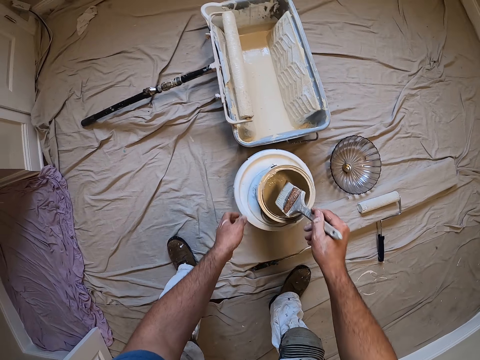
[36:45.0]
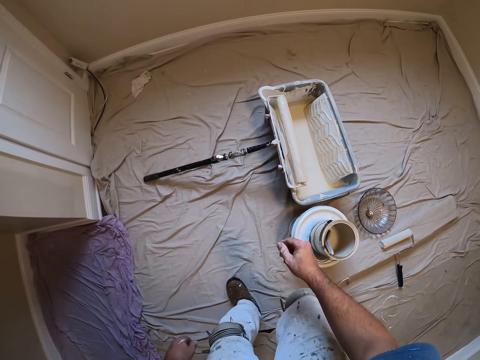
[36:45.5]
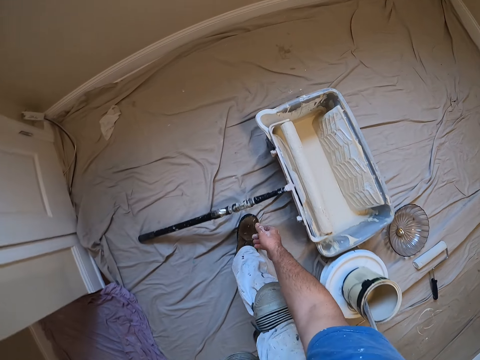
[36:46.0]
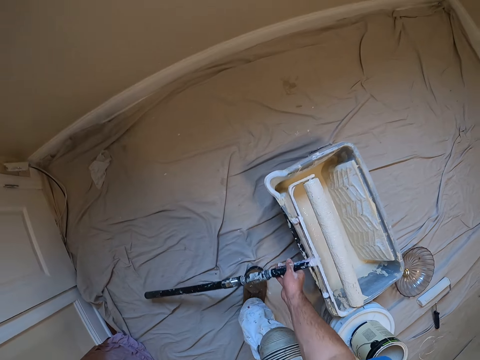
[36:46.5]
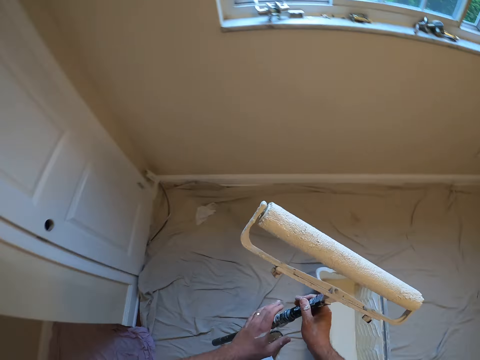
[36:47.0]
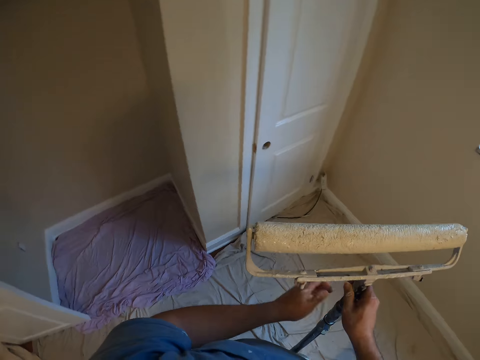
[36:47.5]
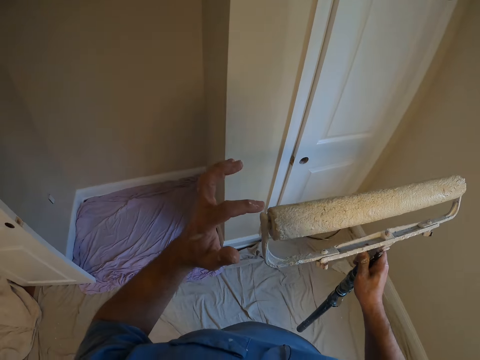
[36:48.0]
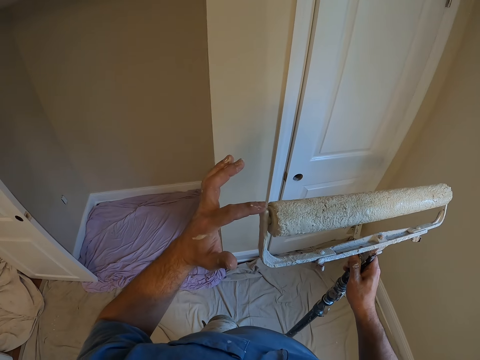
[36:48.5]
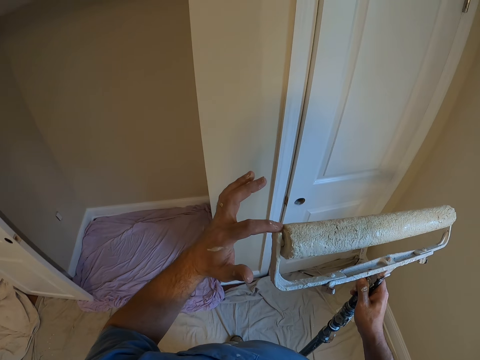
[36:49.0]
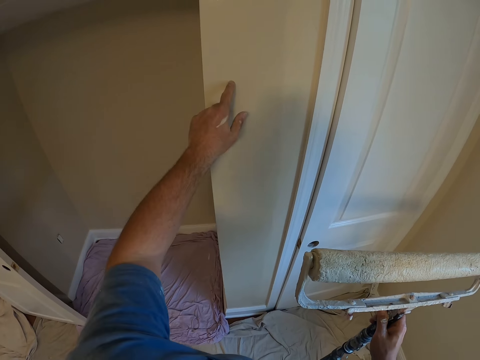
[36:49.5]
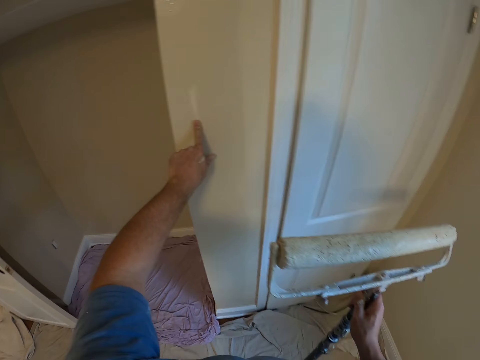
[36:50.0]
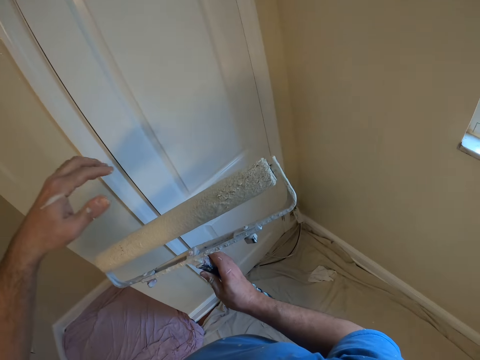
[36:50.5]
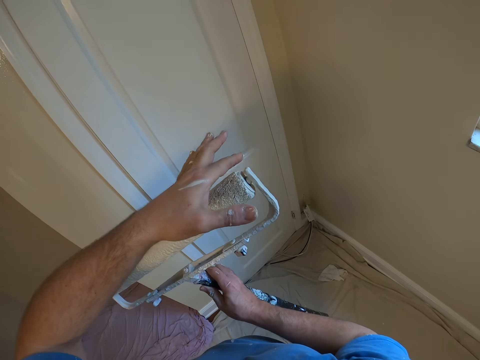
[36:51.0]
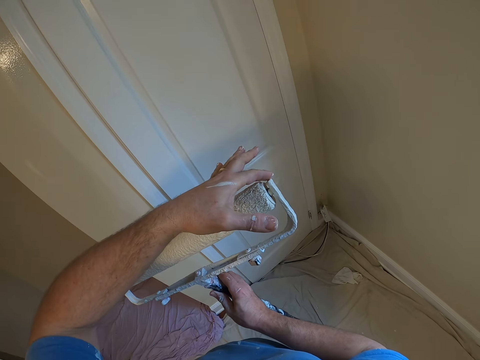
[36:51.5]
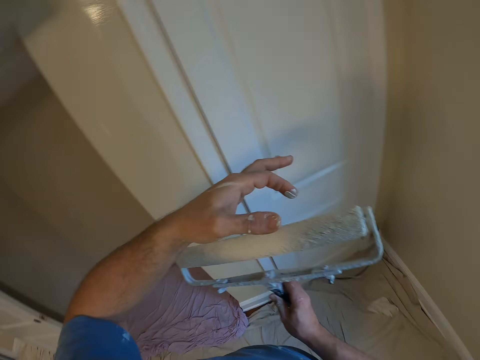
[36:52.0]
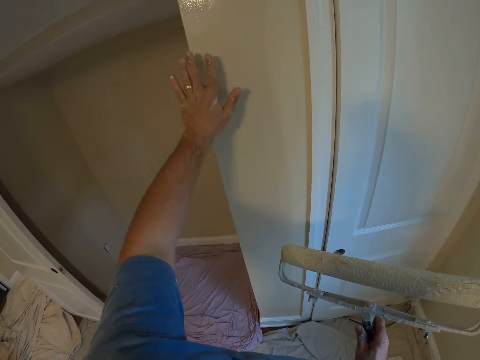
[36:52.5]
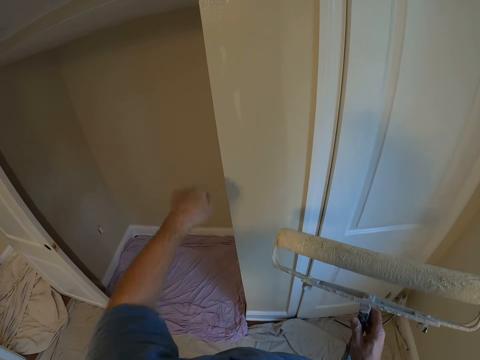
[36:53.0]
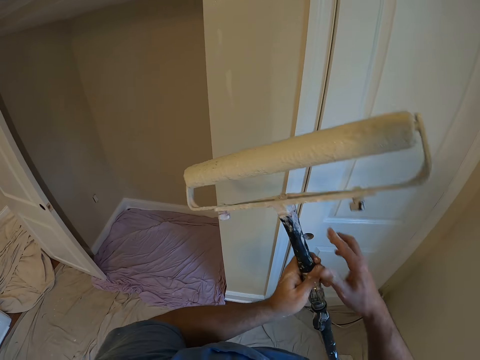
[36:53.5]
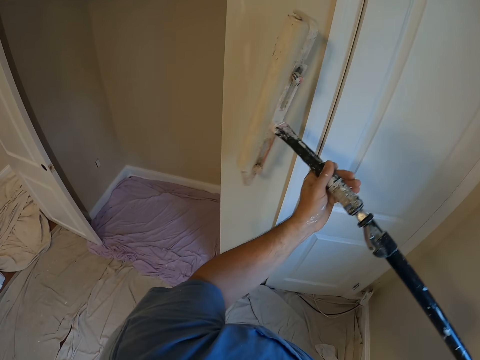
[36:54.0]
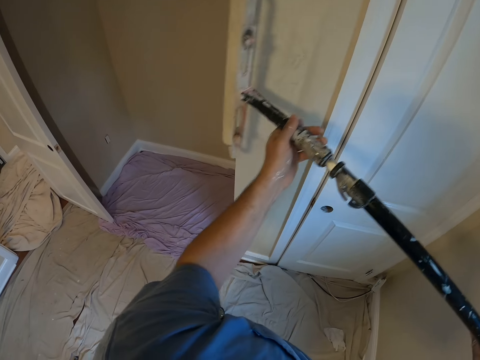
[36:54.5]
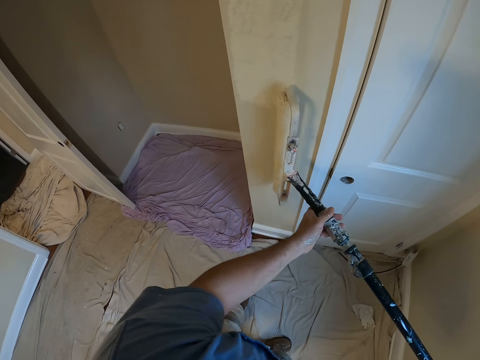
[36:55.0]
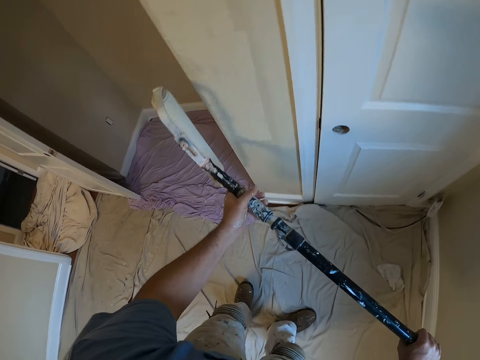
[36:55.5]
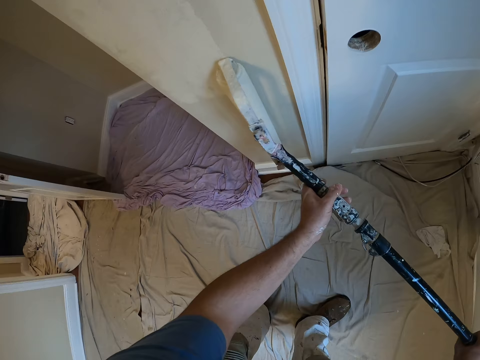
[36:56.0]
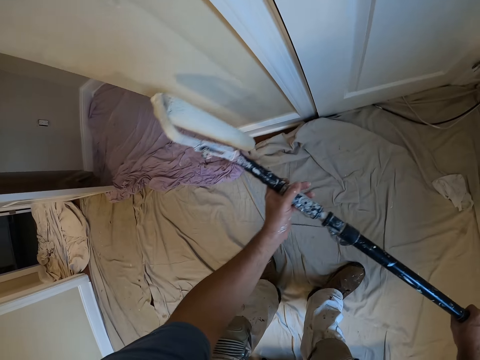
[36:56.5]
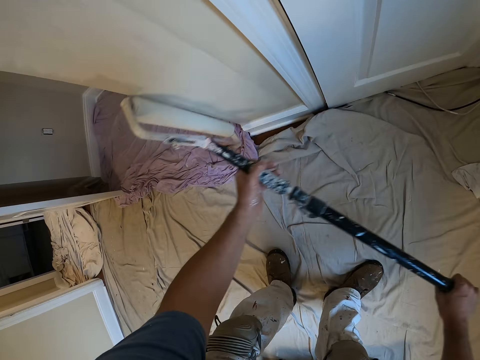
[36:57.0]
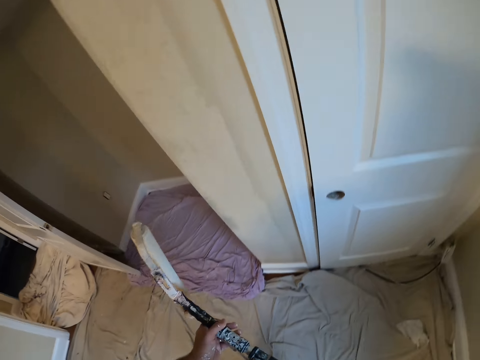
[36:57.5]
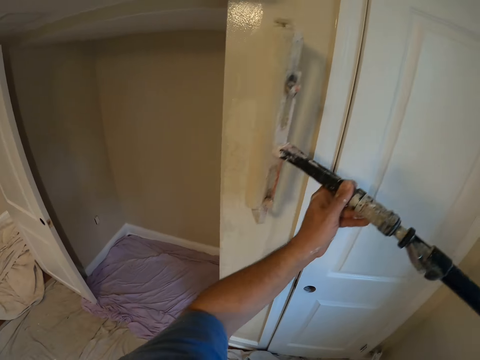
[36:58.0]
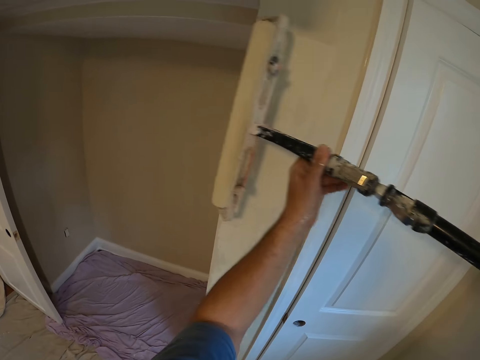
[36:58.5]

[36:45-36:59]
The camera wearer drops the brush in his right hand into the paint container on the bucket. He steps forward. He picks up another brush or paint roller from the floor with his right hand. He holds the paint roller with both hands. He cleans paint off the brush with his left hand. He touches the paint roller. He steps forward. He rubs the paint on his left hand on the wall with the finger. He cleans paint off the brush with his left hand. He touches the paint roller. He rubs the paint on his left hand on the wall with the finger. He holds the paint roller with both hands. He paints the wall with the brush in both hands.

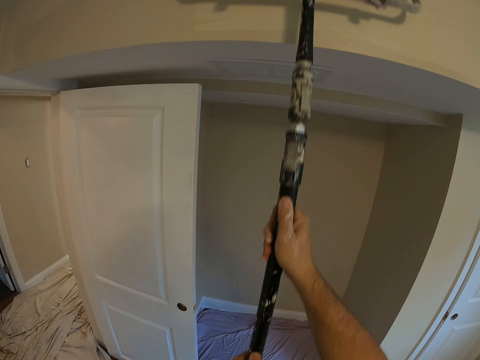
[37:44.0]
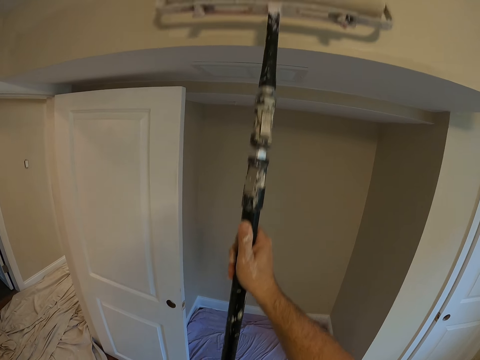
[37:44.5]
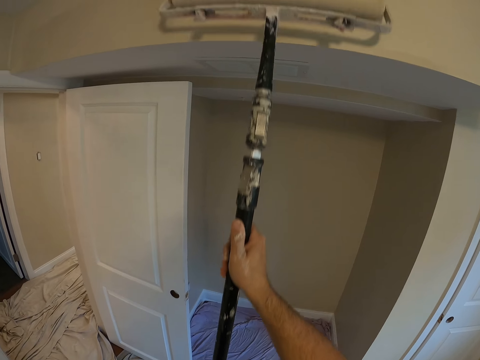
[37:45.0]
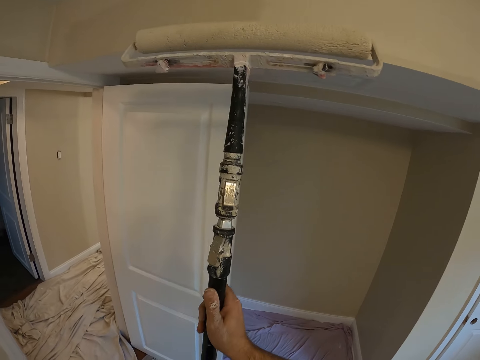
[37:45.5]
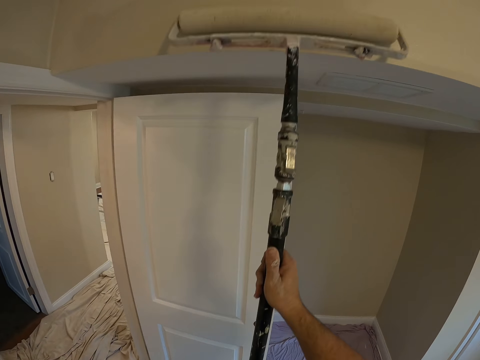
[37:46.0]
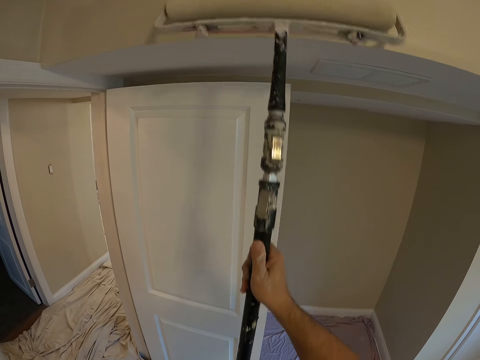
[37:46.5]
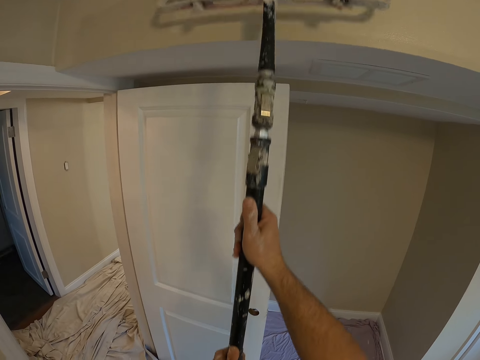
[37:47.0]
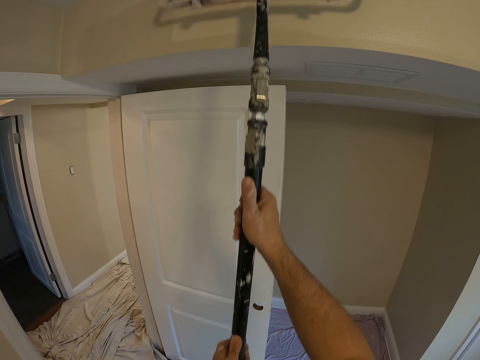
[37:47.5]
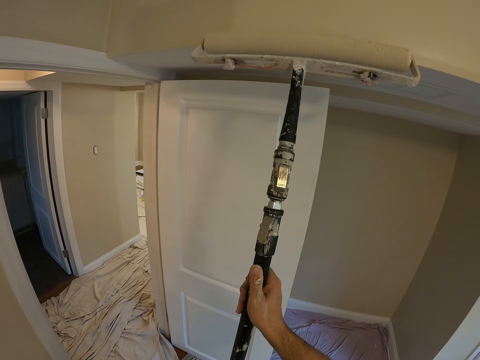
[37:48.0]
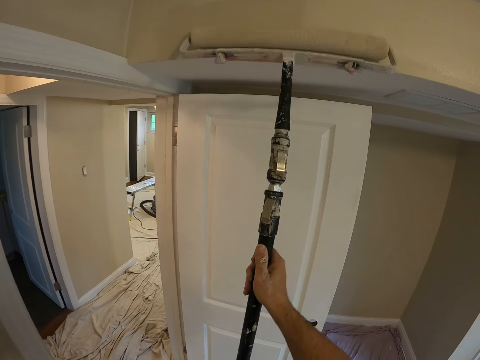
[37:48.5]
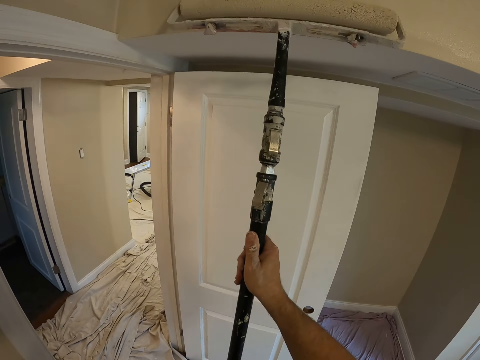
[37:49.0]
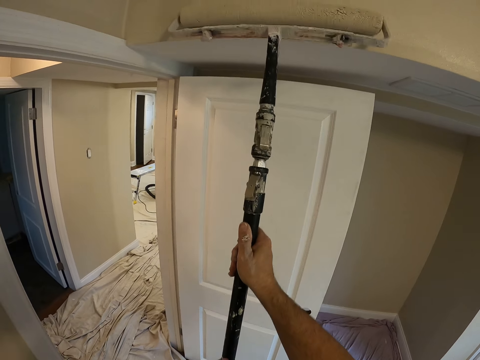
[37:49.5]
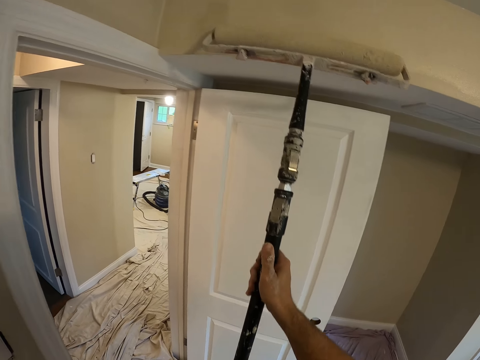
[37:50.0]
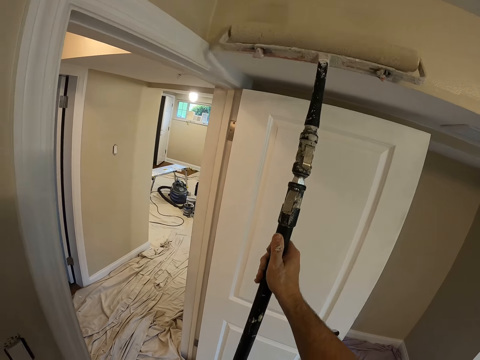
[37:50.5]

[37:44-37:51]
The camera wearer steps forward. They paint the wall with the paint roller.

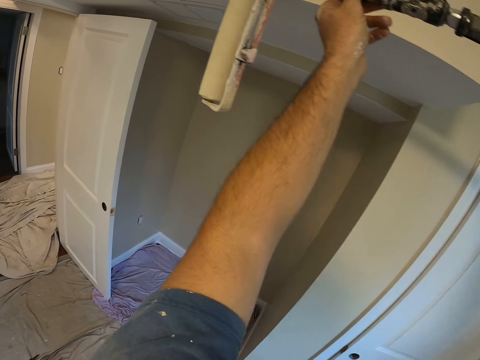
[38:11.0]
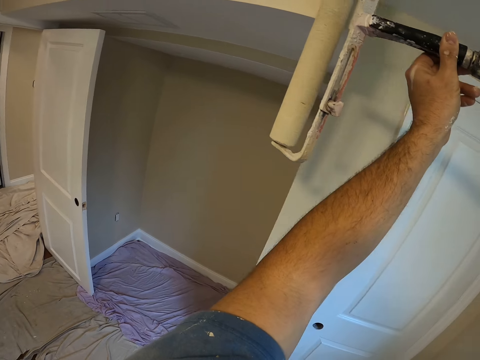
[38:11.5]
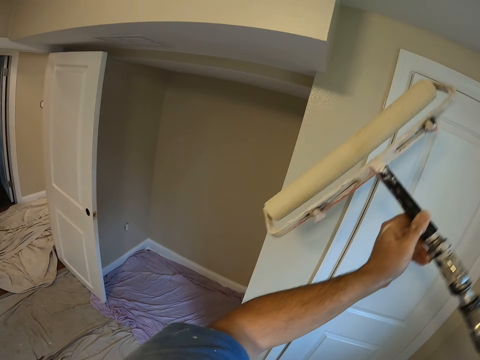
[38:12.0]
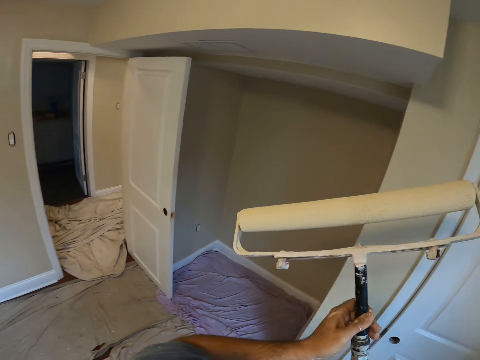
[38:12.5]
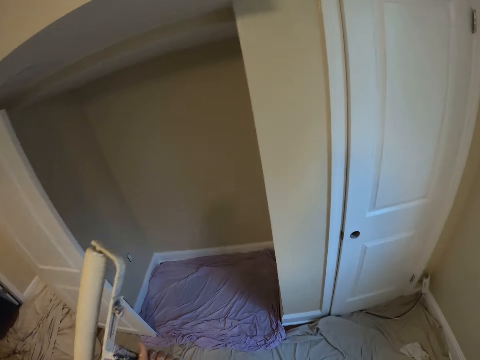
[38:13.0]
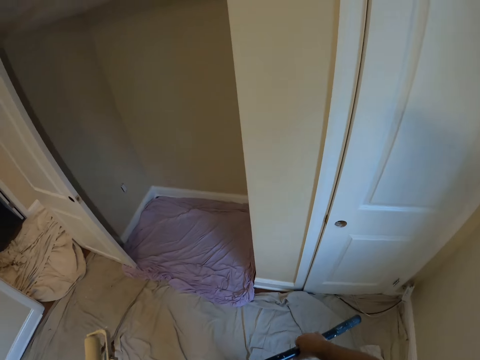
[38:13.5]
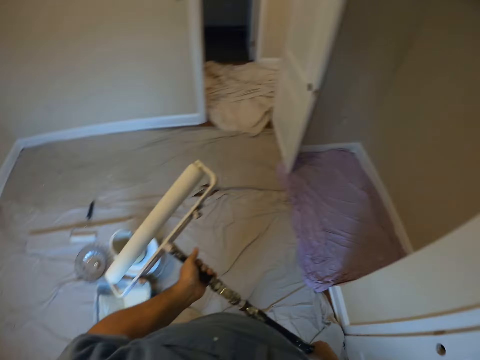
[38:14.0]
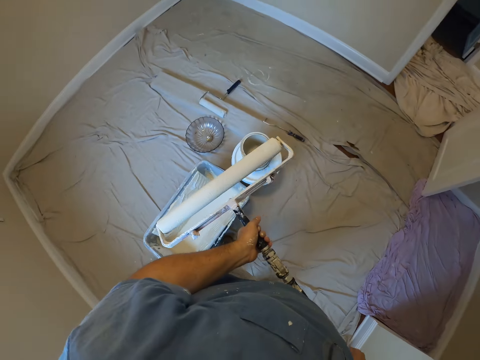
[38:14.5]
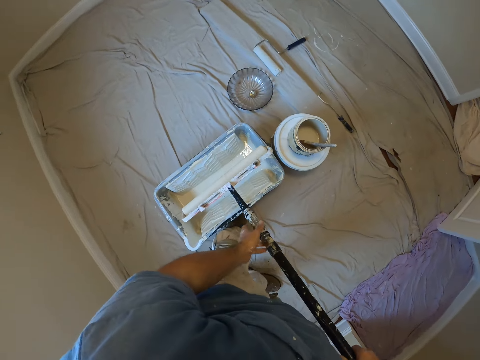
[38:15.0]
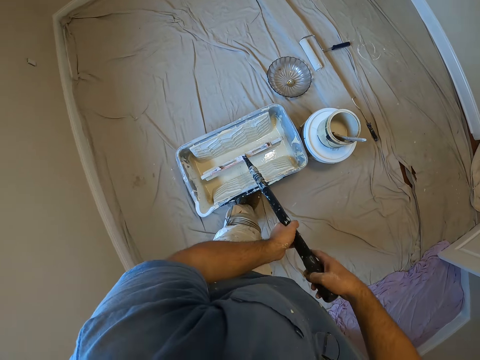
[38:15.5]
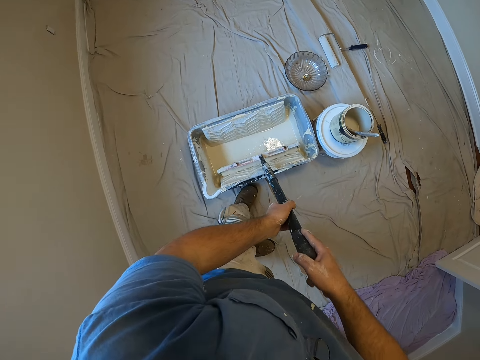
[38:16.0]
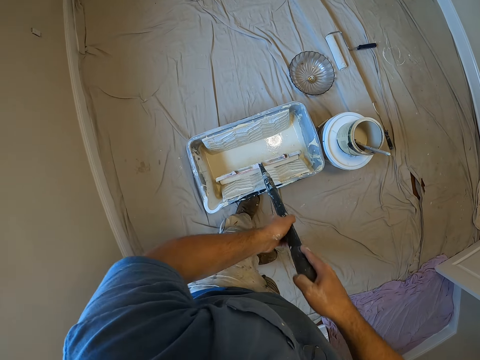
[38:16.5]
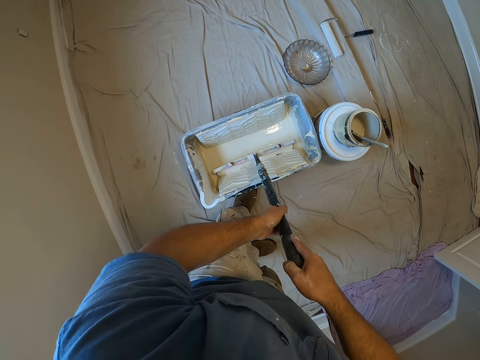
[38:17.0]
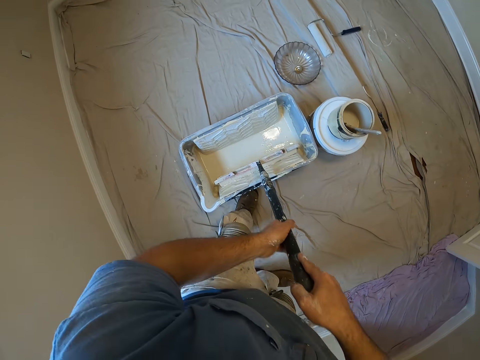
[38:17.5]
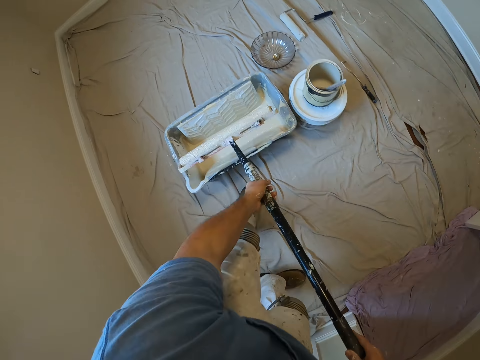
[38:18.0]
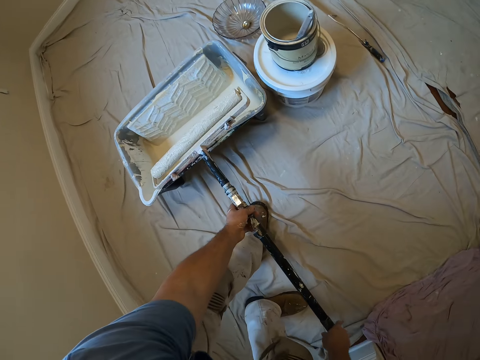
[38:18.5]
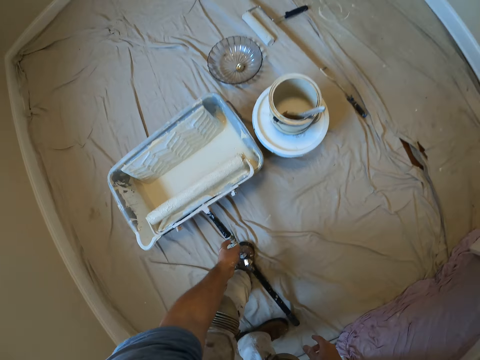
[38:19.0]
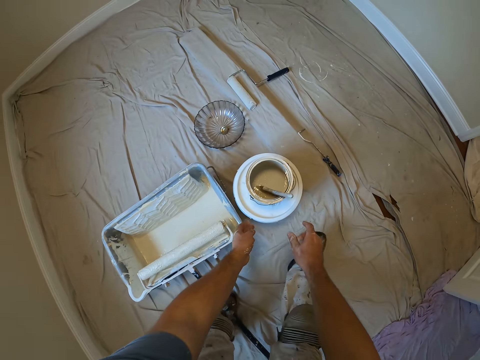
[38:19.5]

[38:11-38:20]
The camera wearer rubs the paint roller in the paint container. They dip the brush in the paint container on the floor with both hands. They drop the brush partly on the floor and partly on the paint container with both hands.
